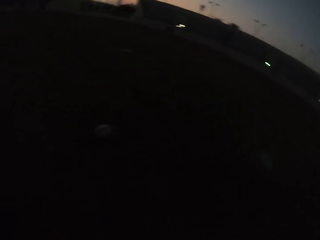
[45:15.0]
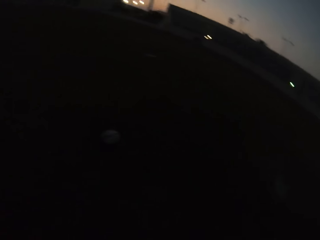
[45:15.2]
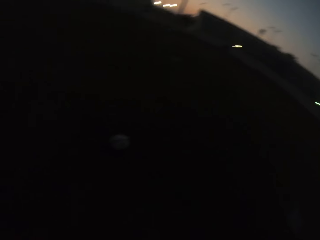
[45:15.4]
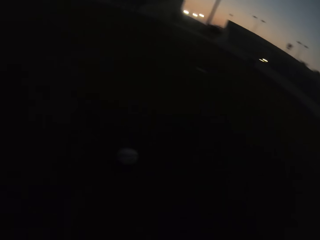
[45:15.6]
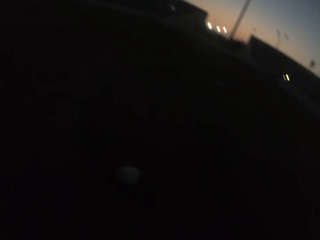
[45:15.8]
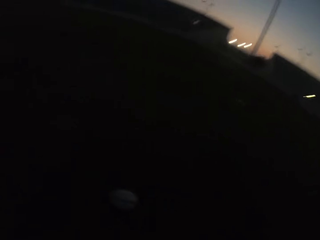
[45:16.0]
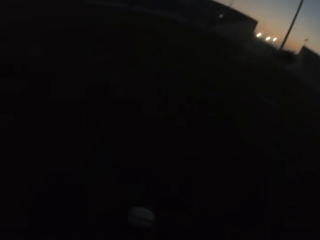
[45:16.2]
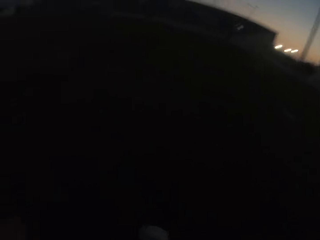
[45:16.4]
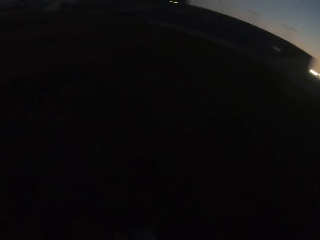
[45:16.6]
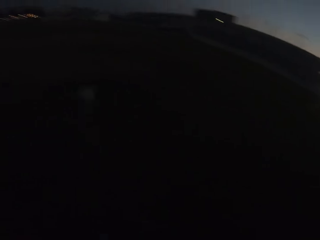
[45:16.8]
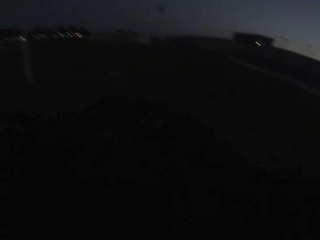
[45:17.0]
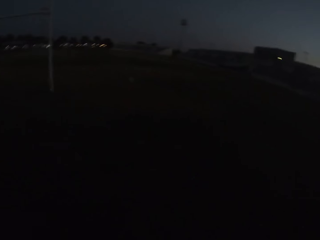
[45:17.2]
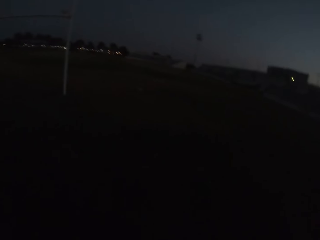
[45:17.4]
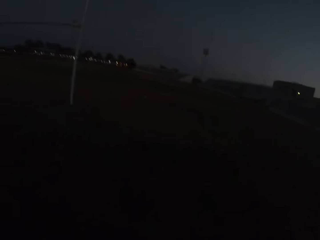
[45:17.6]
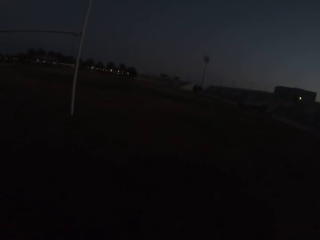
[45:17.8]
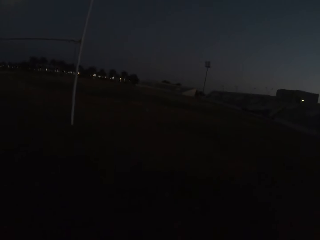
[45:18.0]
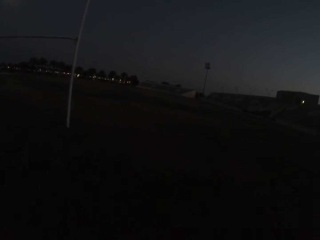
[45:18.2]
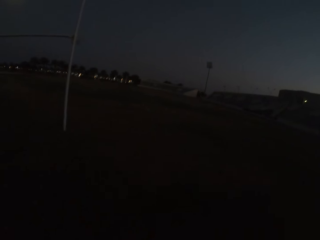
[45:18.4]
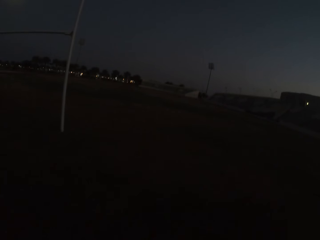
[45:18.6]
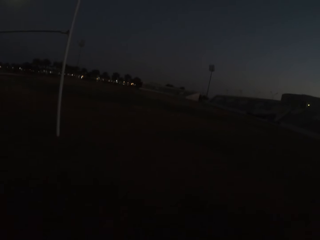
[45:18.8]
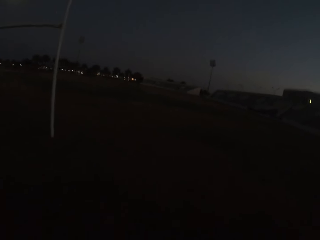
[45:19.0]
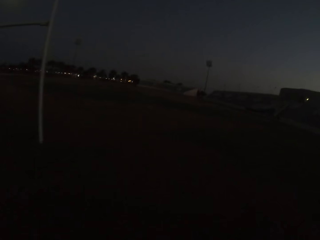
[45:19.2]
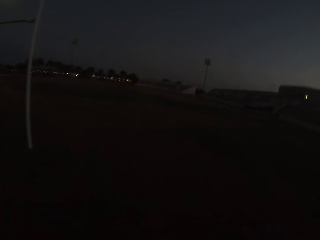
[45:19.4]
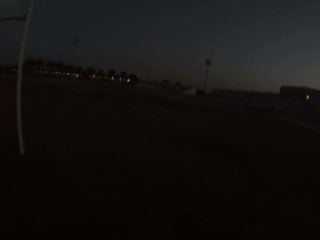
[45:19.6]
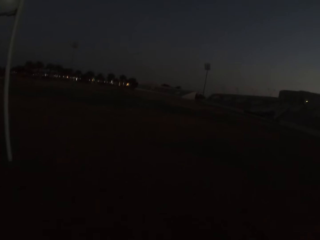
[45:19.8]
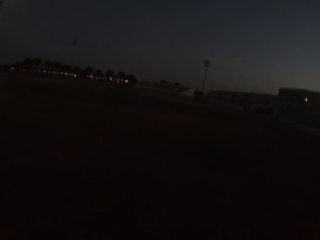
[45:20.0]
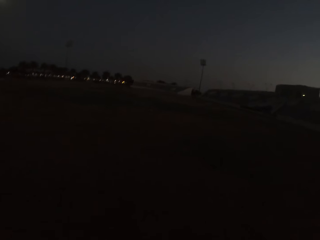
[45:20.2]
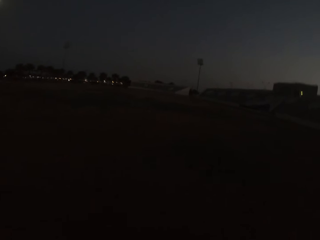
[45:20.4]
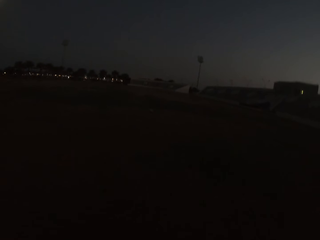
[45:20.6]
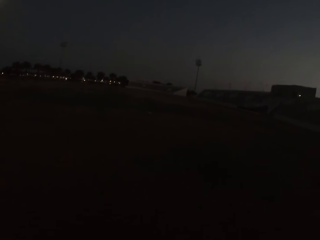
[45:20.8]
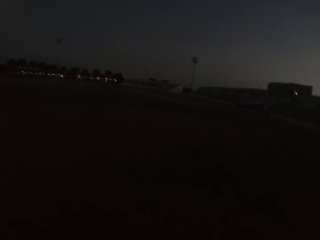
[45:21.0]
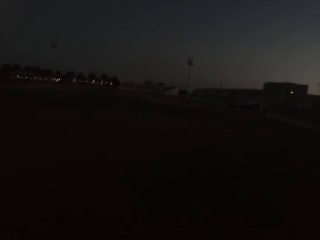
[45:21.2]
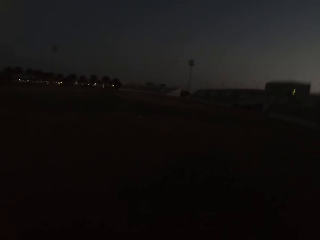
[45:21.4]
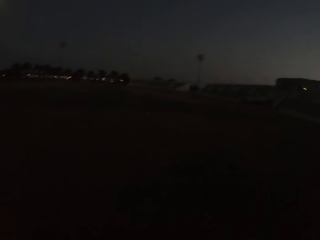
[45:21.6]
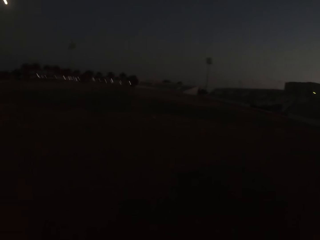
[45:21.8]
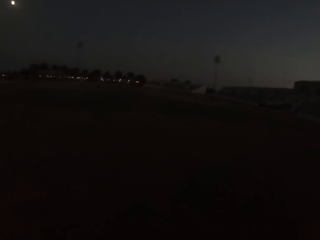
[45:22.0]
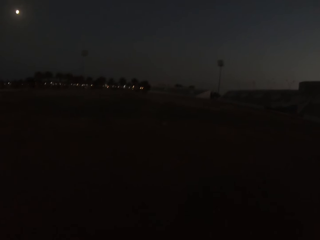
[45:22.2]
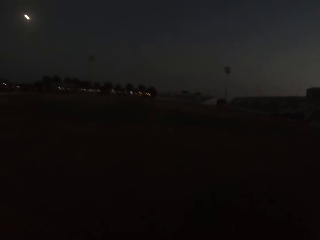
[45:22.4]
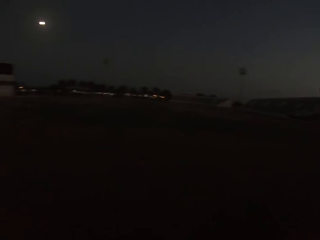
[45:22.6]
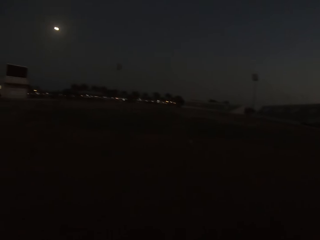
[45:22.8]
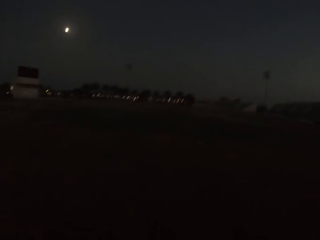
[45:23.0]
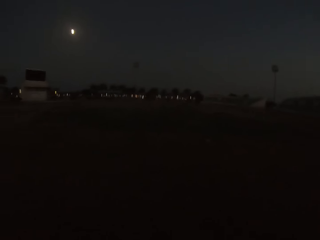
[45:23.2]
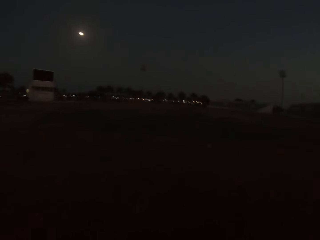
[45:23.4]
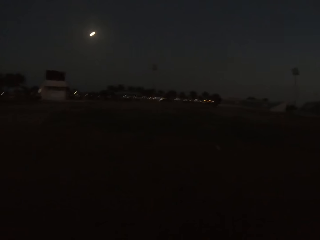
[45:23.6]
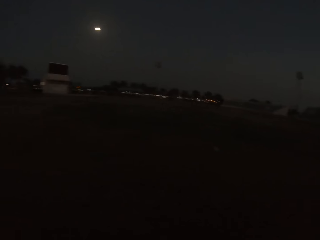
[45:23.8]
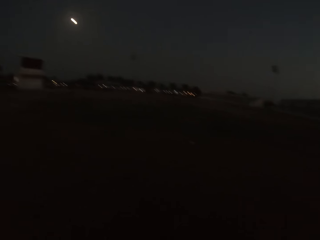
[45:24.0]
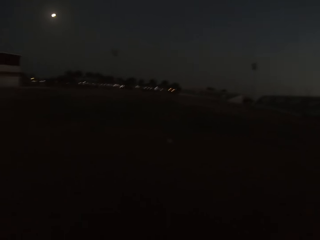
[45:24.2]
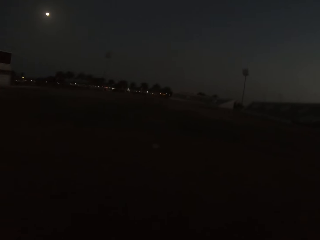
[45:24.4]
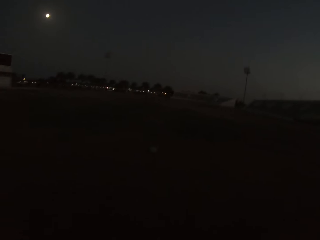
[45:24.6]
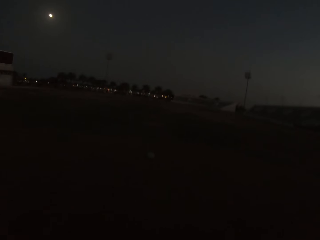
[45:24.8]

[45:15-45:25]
The camera wearer kicks the football. They move around.

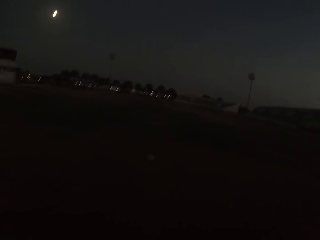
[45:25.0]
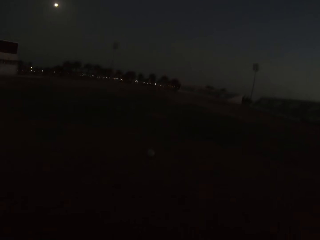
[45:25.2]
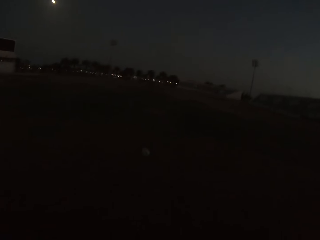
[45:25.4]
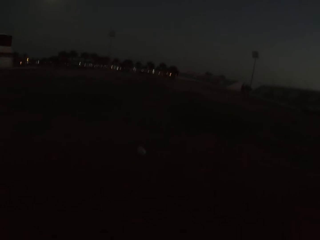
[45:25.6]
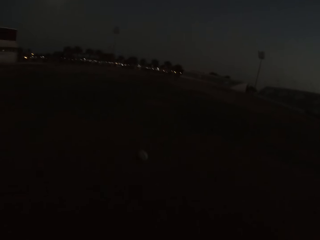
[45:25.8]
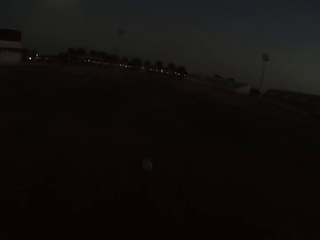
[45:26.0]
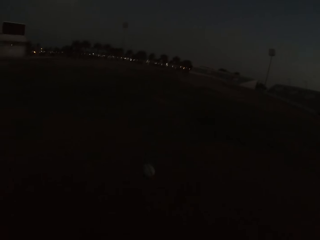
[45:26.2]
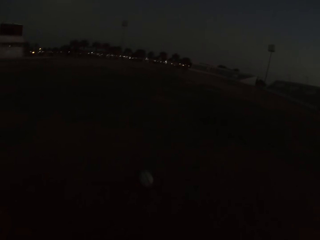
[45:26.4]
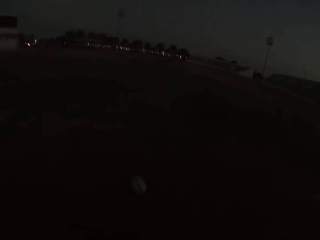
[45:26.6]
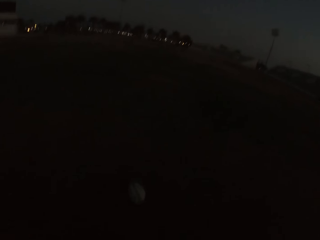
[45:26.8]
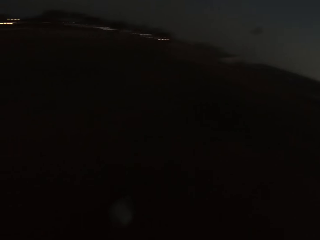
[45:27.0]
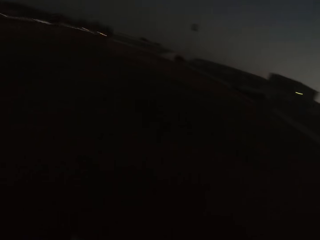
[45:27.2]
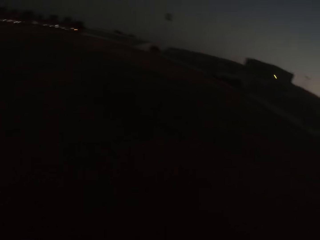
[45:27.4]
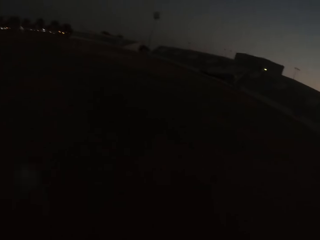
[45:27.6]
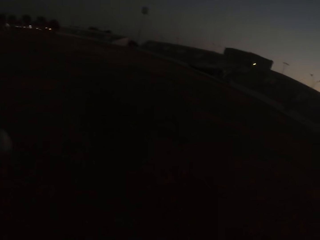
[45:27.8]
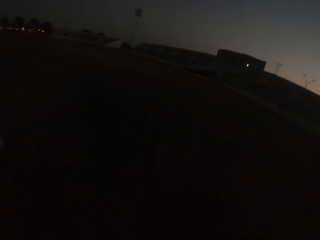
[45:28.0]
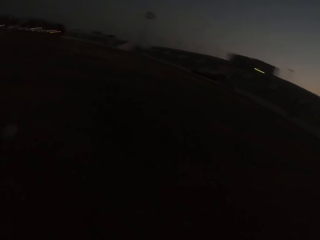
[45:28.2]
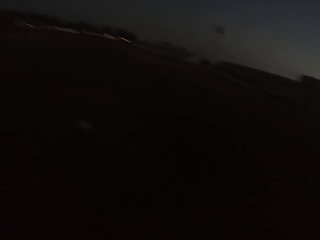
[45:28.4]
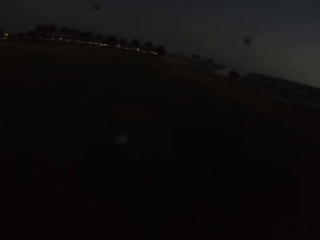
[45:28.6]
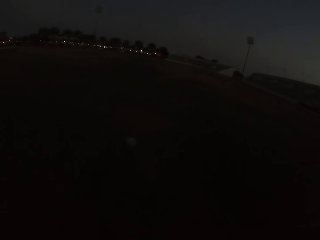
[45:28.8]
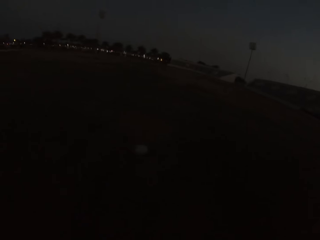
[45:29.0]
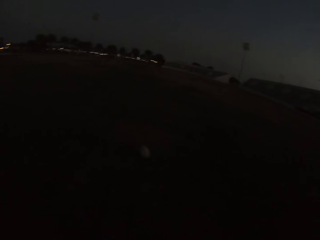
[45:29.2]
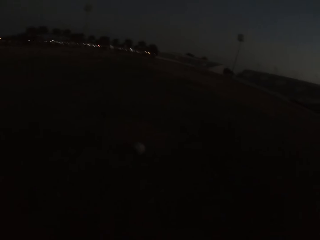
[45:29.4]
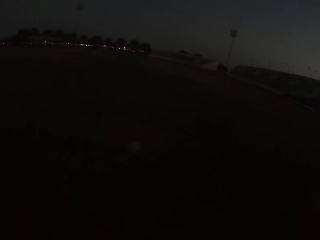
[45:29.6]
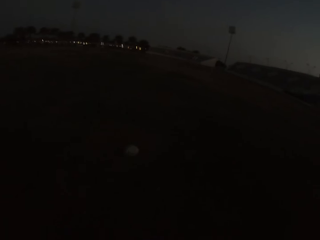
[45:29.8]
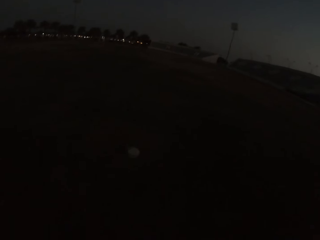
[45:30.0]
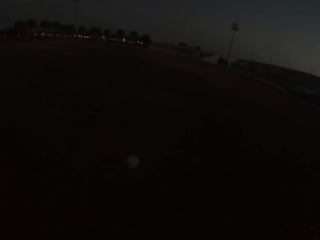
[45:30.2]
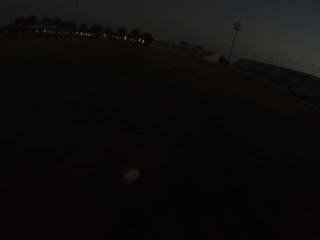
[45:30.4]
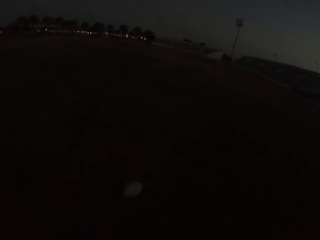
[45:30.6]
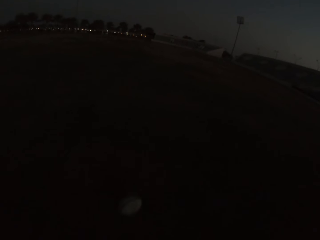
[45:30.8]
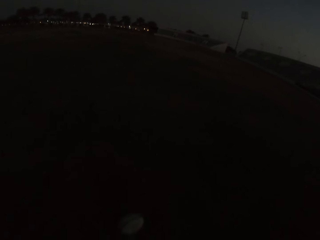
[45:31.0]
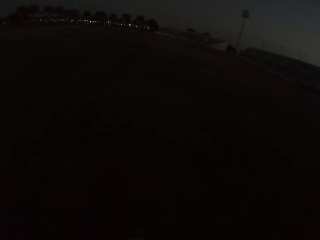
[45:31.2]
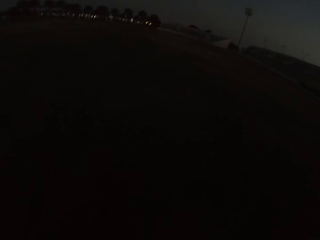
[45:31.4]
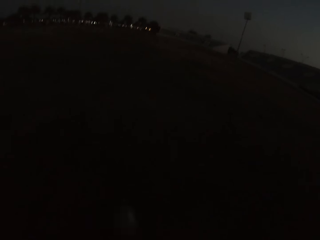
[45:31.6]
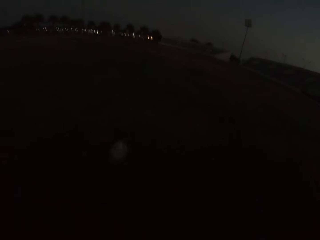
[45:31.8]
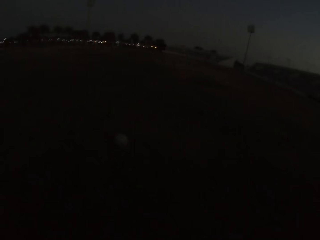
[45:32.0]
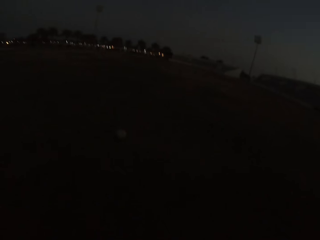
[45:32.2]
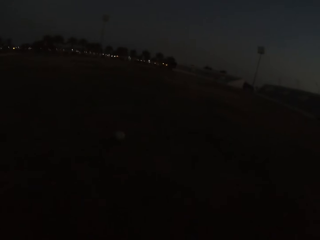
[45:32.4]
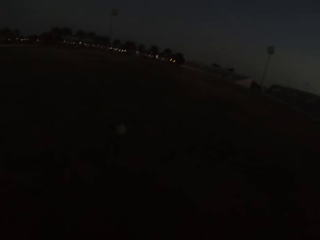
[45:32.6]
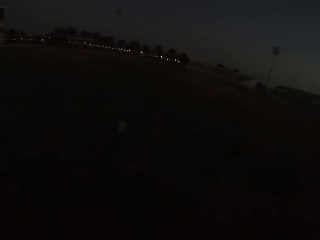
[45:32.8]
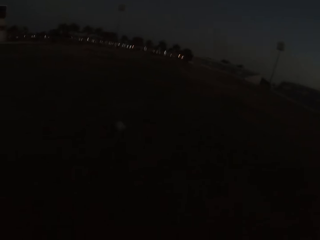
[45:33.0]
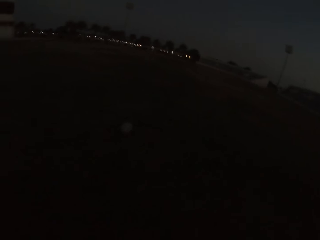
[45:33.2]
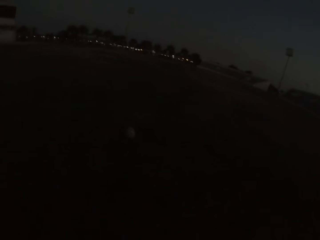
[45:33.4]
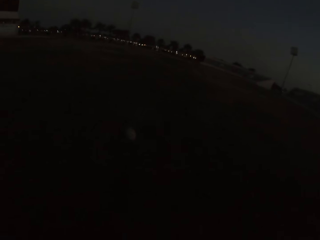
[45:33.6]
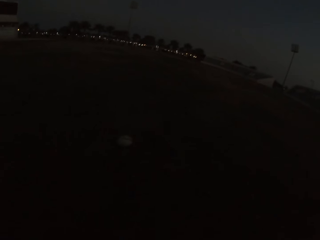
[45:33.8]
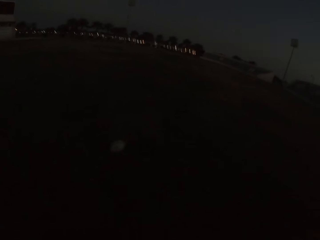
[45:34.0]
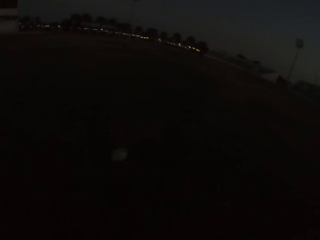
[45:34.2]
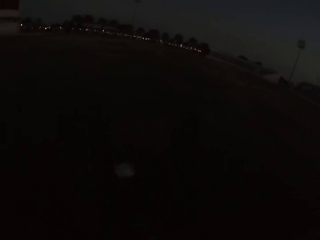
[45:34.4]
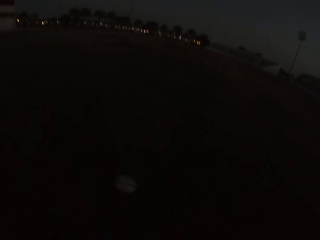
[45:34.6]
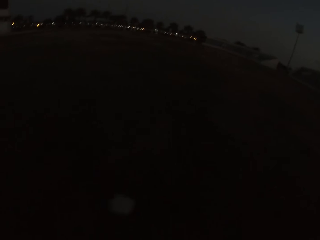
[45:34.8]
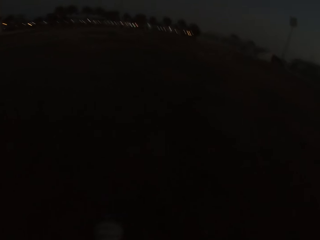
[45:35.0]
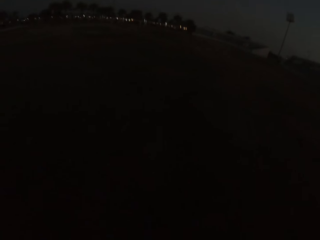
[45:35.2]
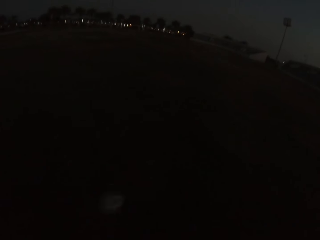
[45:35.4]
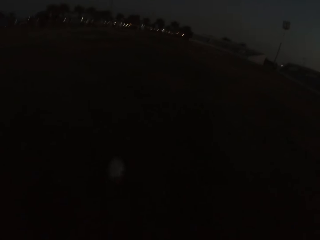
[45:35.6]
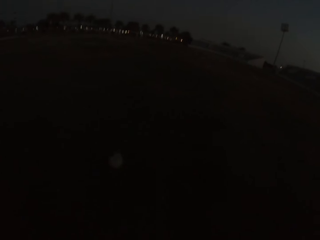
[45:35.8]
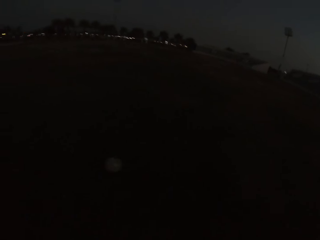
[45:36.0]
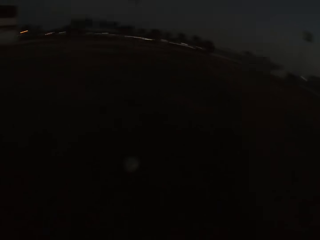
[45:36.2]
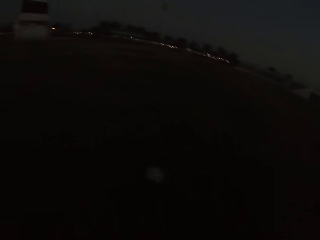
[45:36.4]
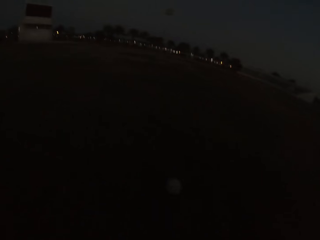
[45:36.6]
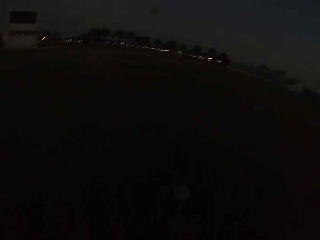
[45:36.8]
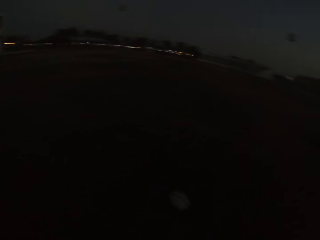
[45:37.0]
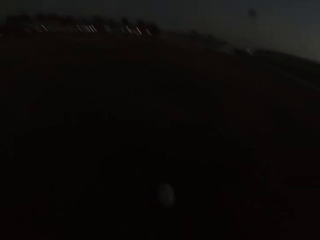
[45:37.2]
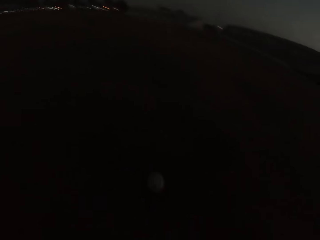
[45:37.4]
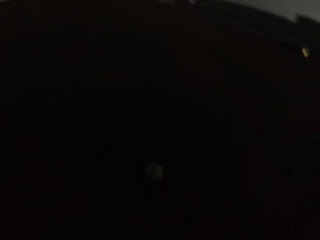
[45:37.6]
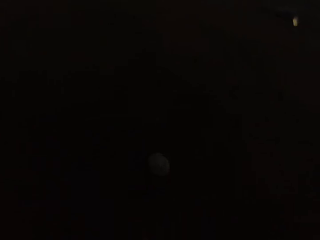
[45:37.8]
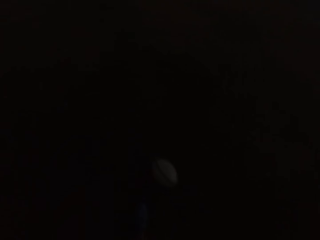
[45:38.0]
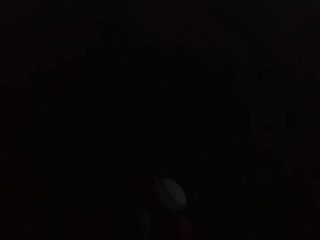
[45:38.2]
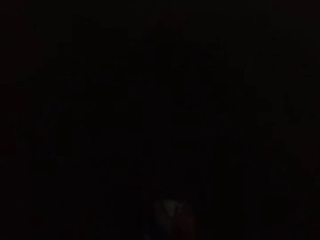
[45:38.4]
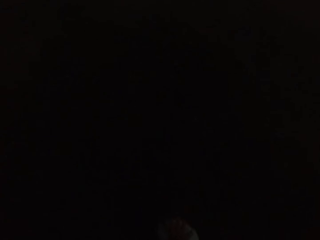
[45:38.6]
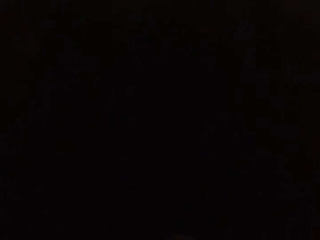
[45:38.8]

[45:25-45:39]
The camera wearer kicks the ball or football again. They move around. They kick the football. They move around. They kick the ball again. They move around.
